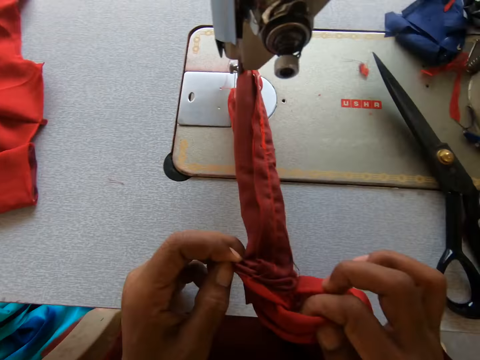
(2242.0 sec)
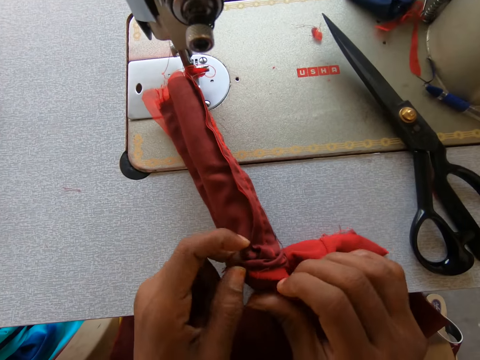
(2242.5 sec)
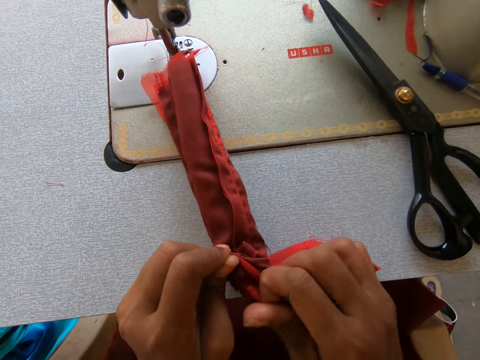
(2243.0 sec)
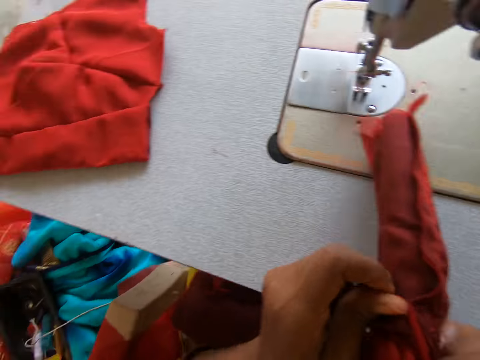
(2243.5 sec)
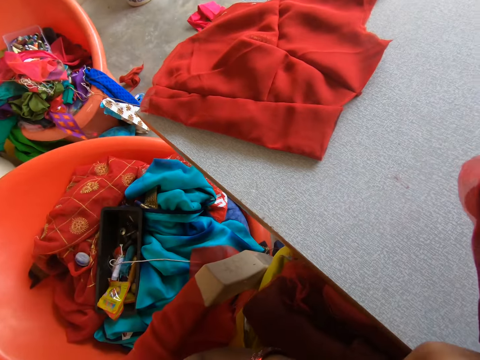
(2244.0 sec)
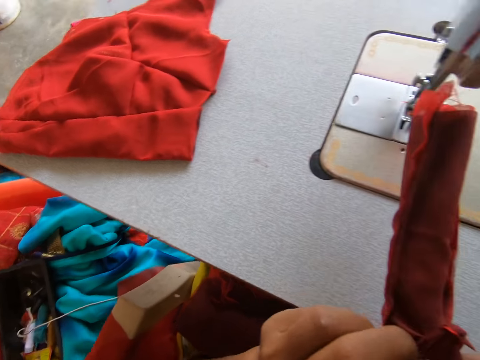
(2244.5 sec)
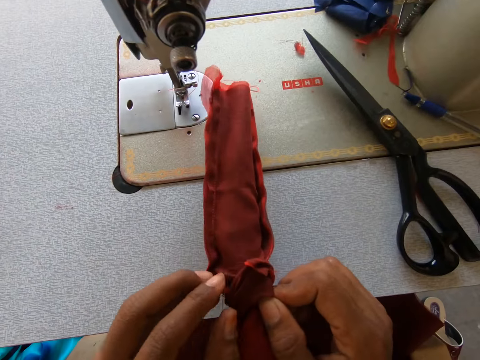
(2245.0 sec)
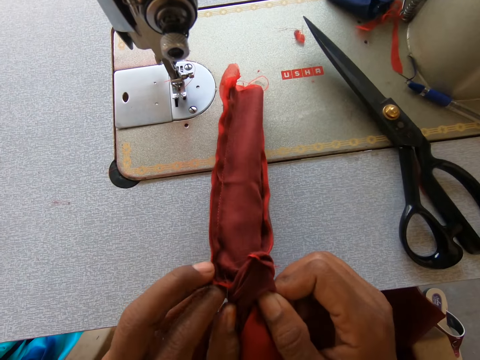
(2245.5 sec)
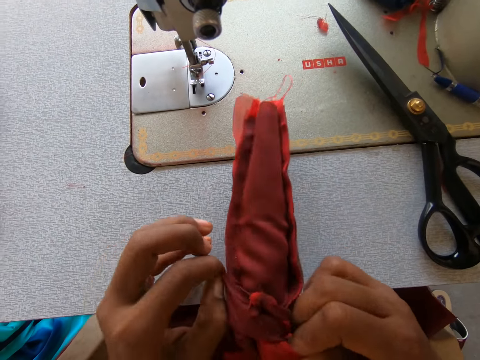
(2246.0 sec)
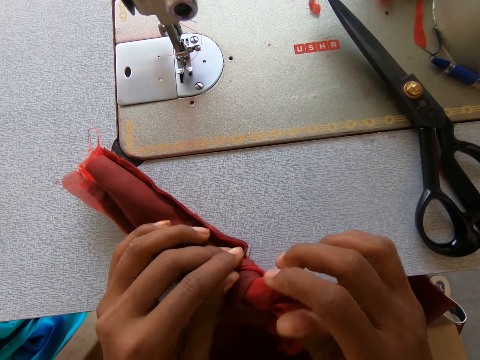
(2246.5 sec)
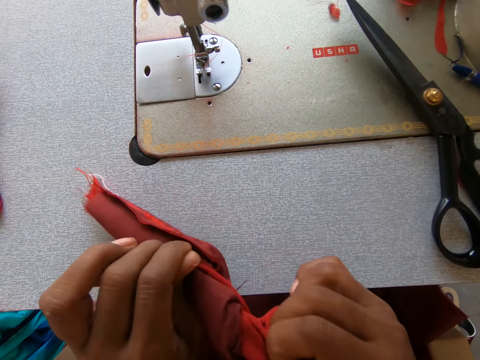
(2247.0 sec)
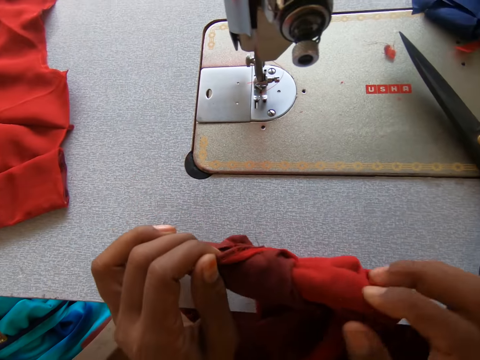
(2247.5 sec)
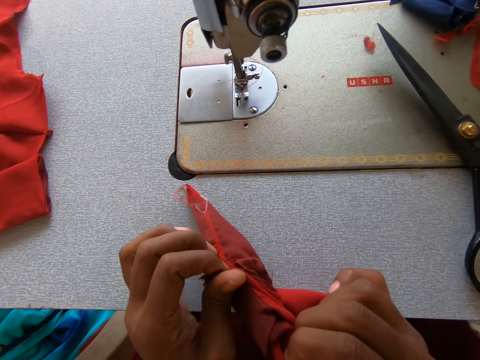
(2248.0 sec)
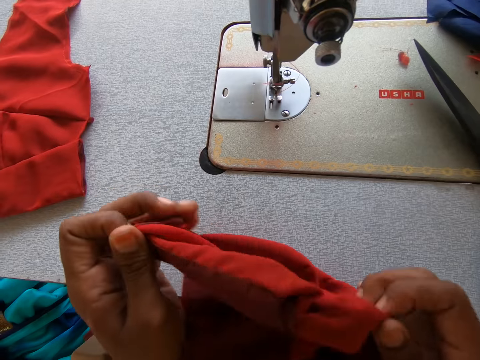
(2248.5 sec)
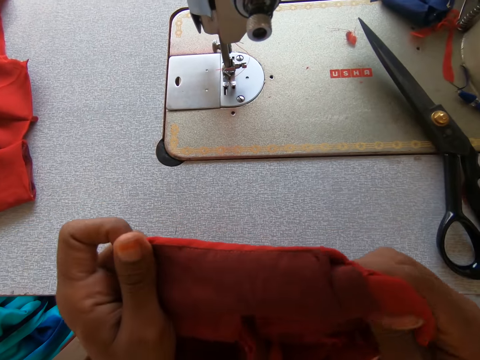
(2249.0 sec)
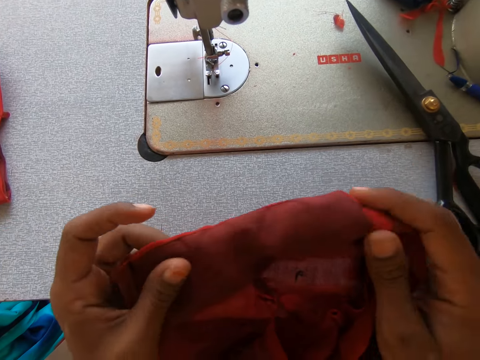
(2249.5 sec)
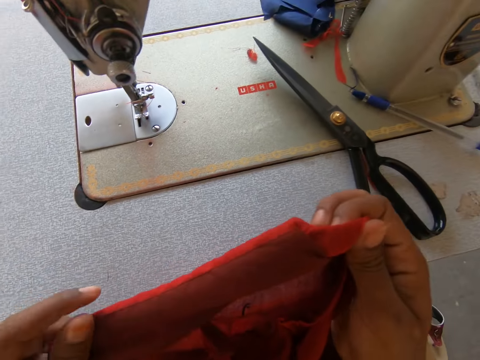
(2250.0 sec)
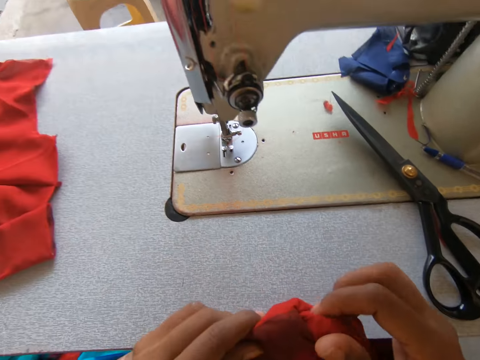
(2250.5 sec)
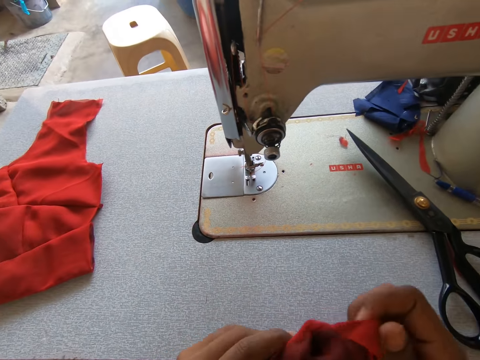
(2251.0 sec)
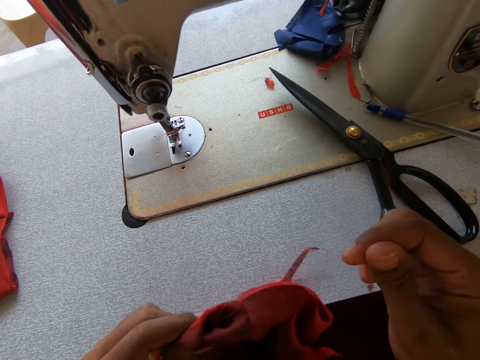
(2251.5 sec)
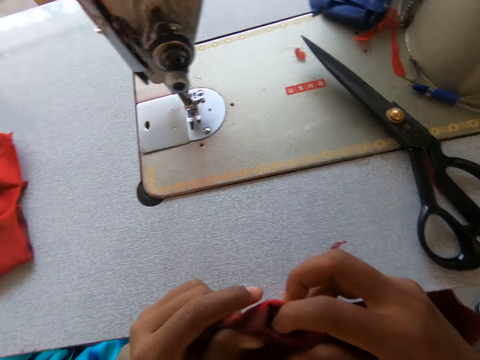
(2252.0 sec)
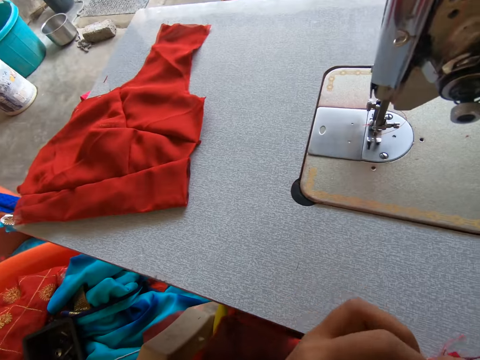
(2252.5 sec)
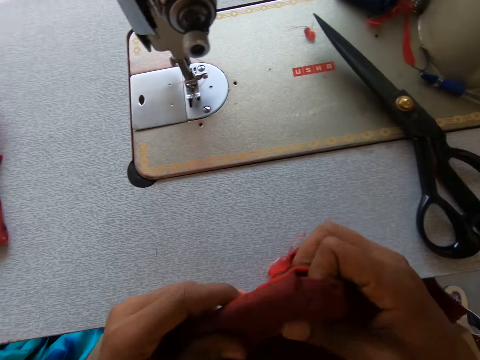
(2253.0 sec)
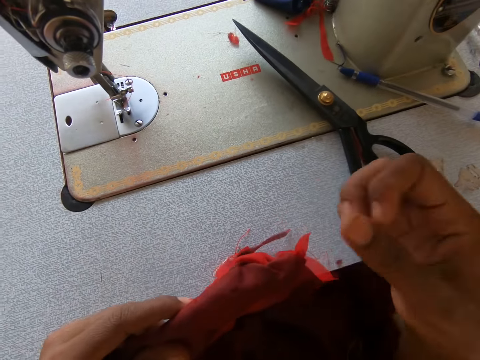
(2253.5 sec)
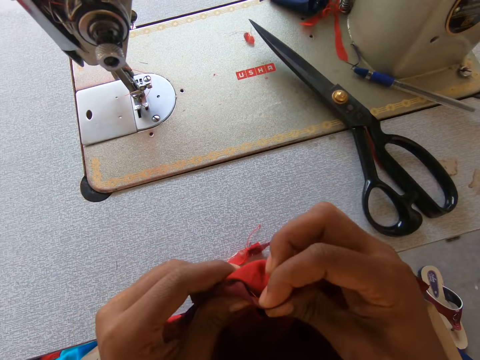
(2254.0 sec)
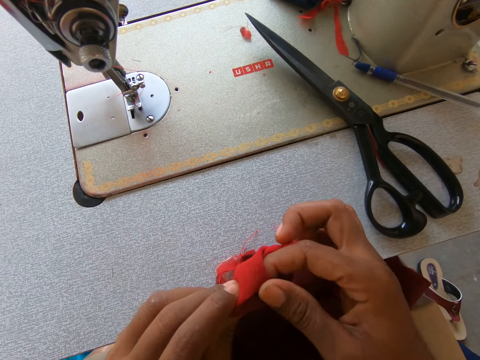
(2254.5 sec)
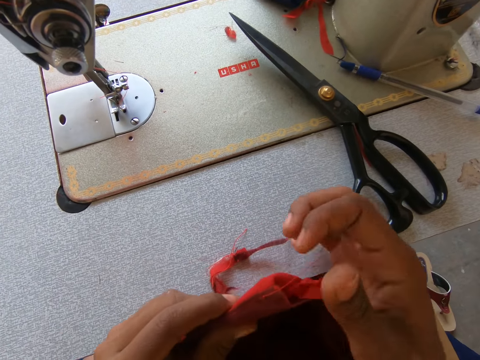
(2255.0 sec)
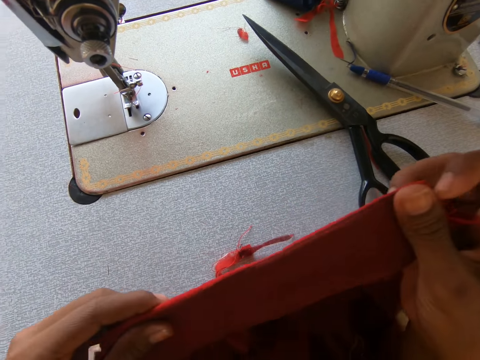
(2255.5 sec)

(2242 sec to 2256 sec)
The camera wearer turns the cloth to the right side.

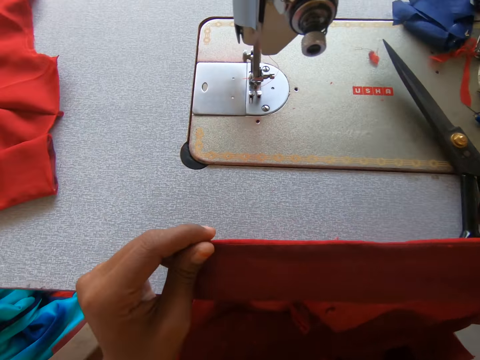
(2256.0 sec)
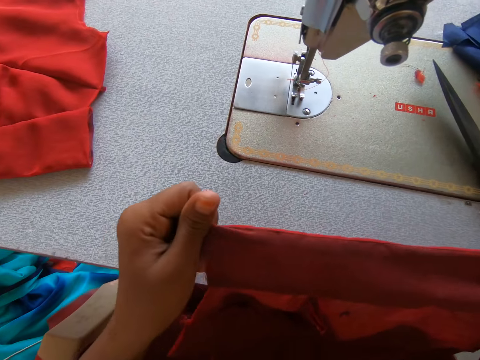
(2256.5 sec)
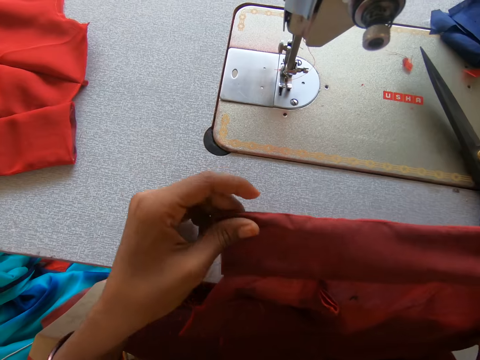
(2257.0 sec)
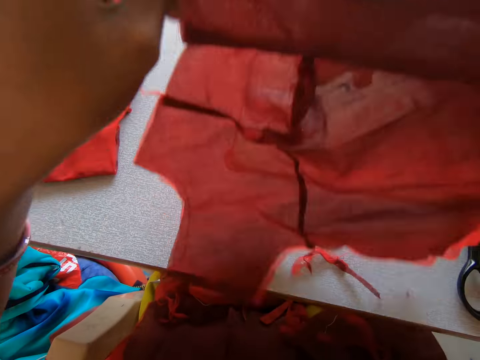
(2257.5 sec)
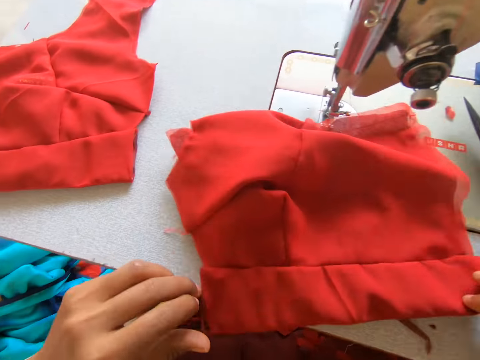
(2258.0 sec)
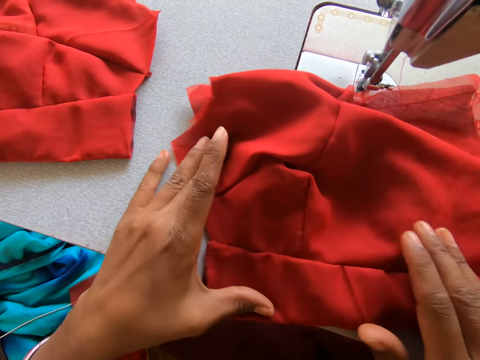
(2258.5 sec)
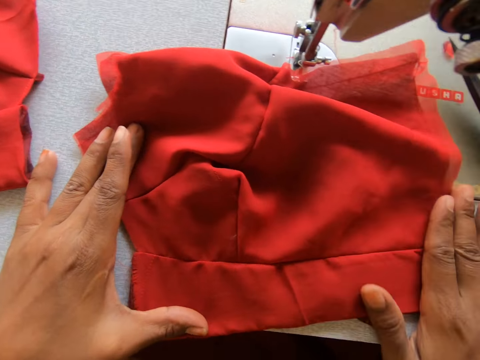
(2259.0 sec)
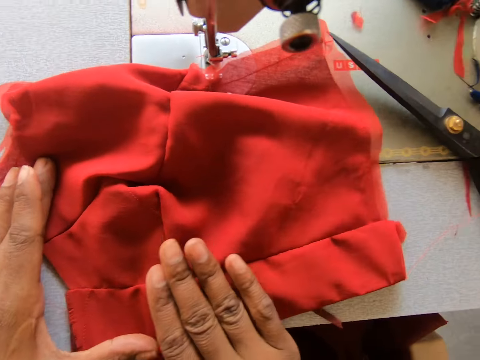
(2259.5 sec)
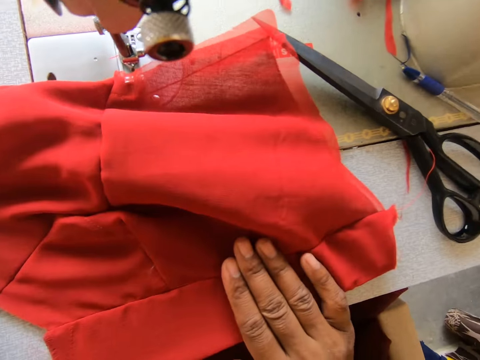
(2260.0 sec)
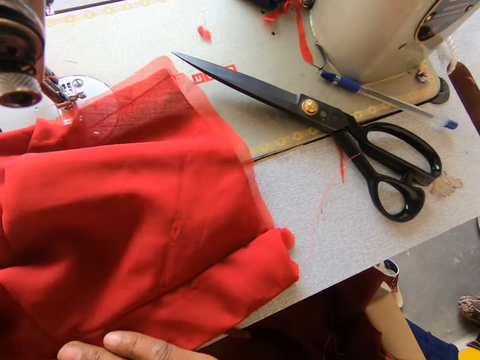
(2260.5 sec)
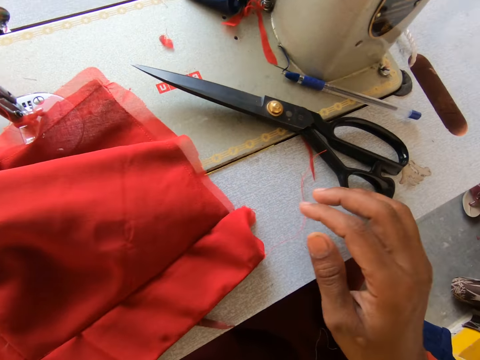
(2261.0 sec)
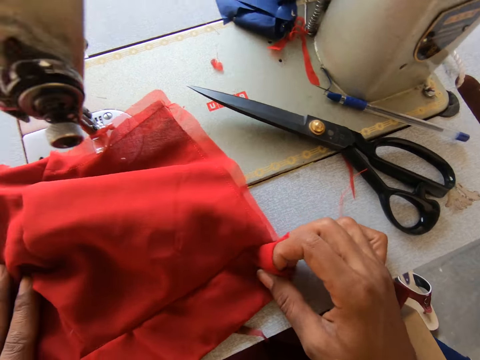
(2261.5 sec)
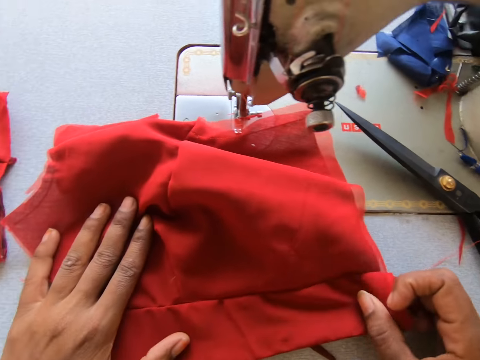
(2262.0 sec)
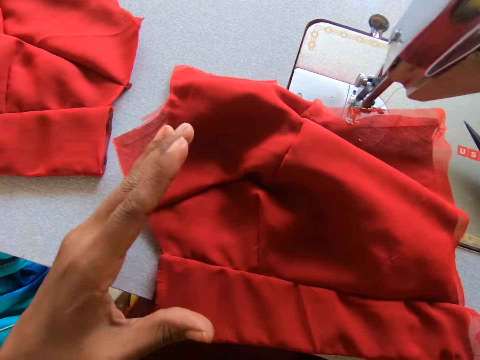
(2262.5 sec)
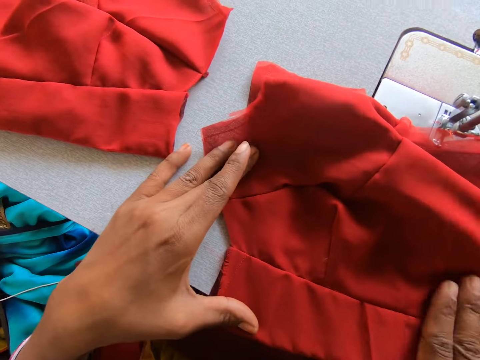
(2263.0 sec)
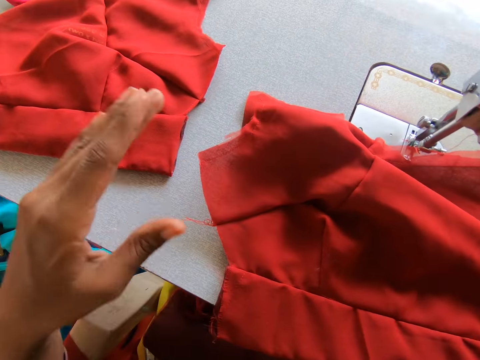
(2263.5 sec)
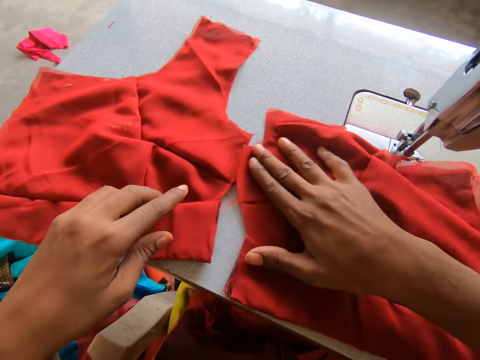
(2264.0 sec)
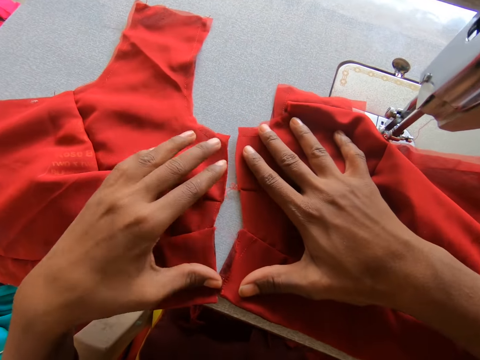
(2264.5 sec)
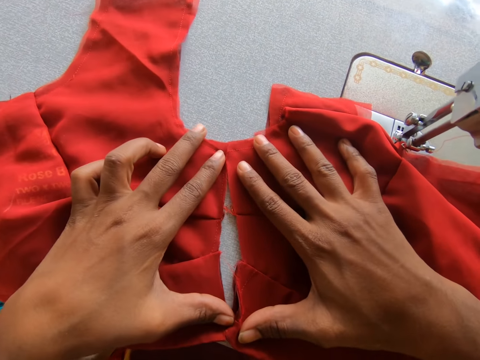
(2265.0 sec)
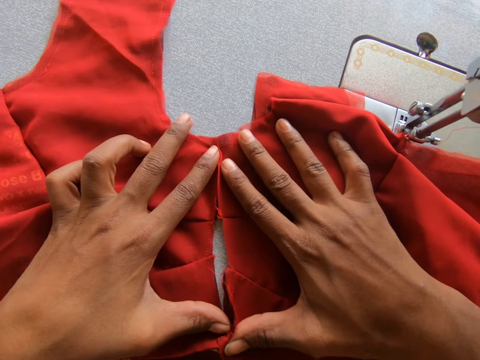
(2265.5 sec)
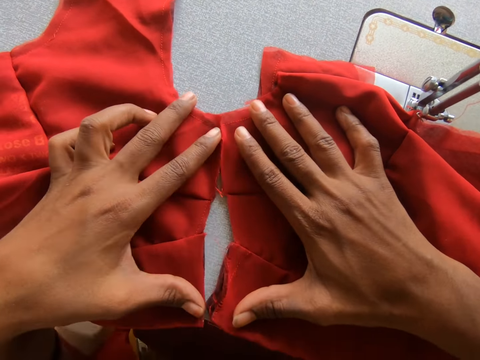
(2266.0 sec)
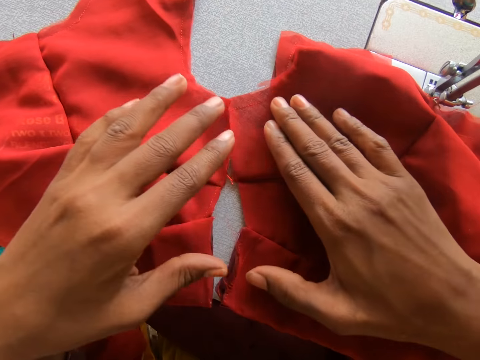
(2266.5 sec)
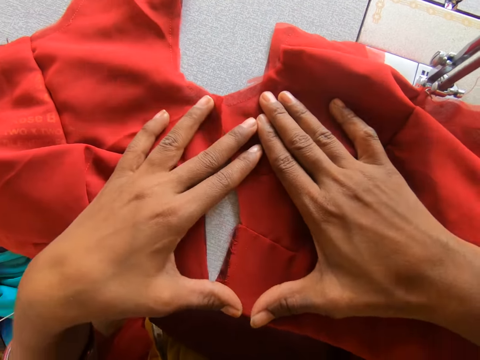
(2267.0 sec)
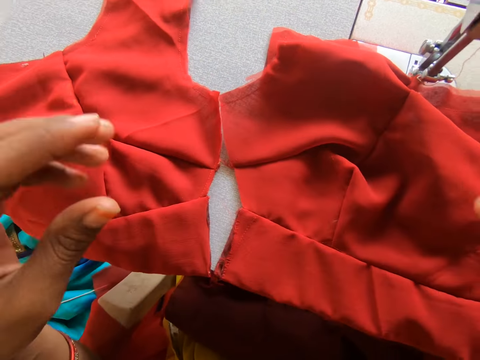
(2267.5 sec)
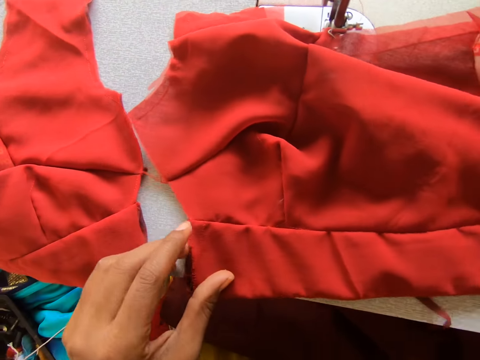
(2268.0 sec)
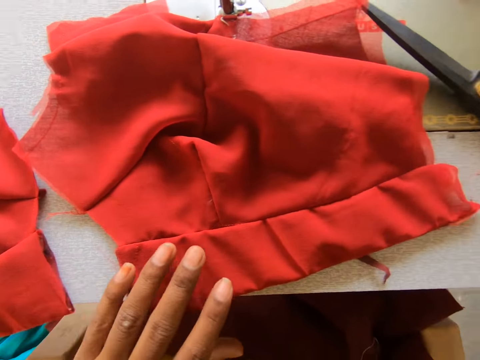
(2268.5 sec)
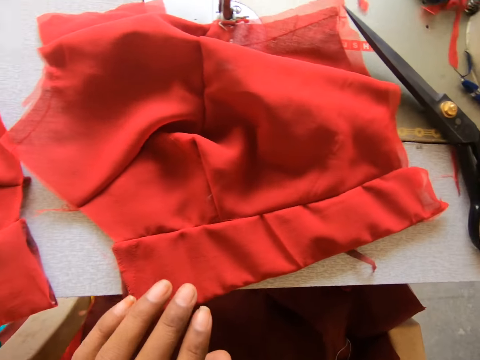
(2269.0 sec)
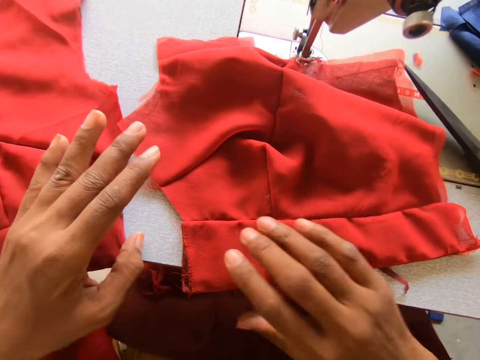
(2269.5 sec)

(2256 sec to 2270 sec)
The camera wearer puts the fabric on the machine. They straighten the fabric. They straighten the cloth. They join the two pieces of cloth. They measure the cloths.
